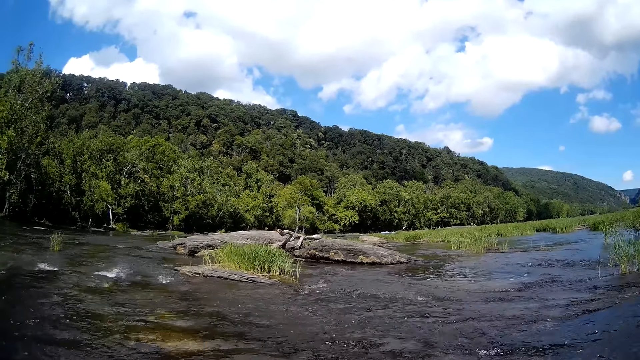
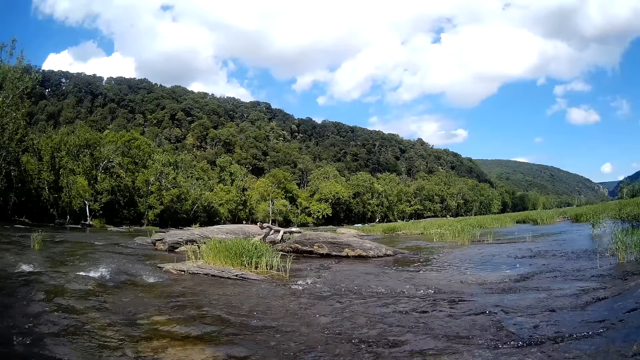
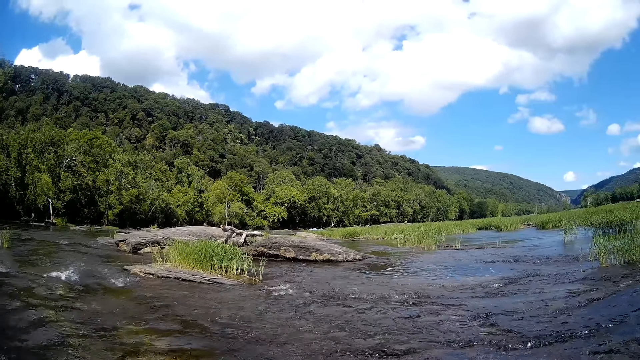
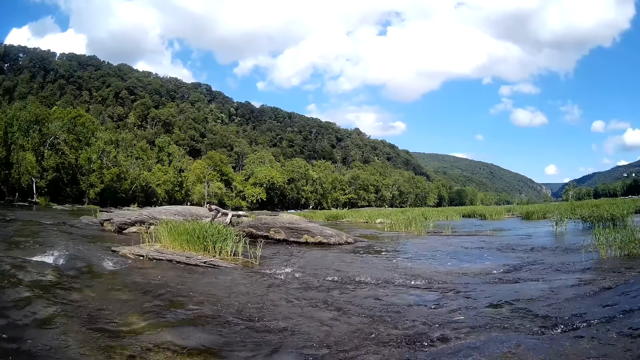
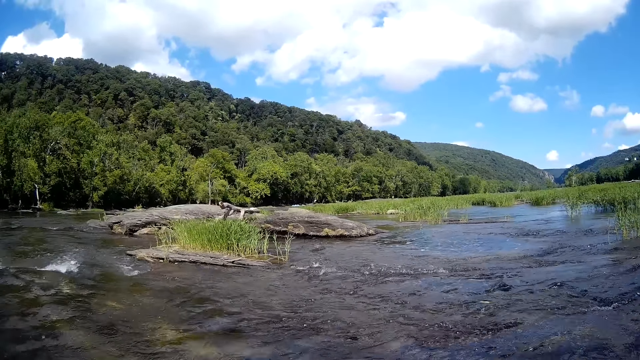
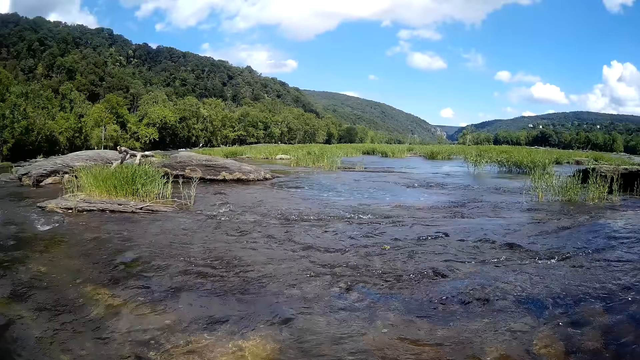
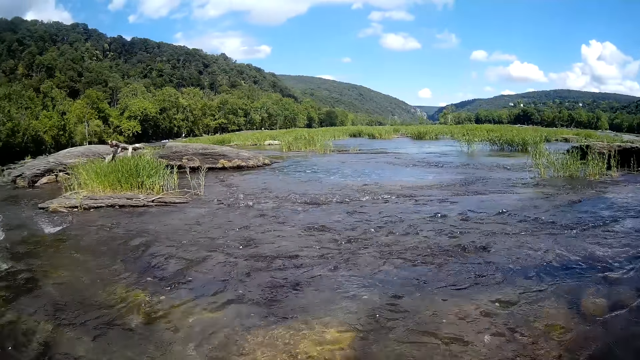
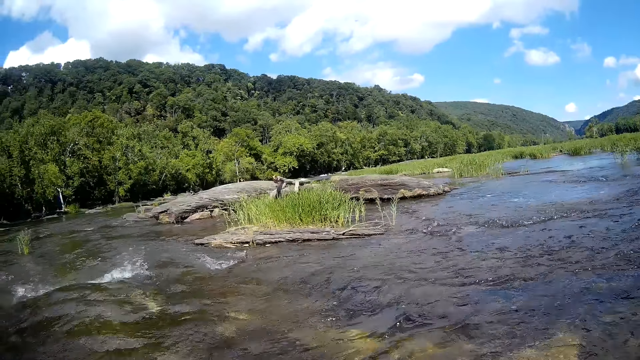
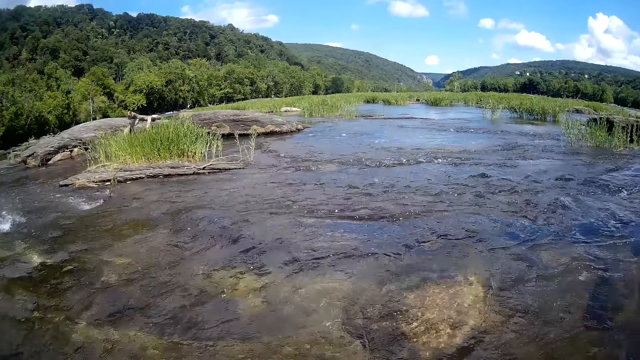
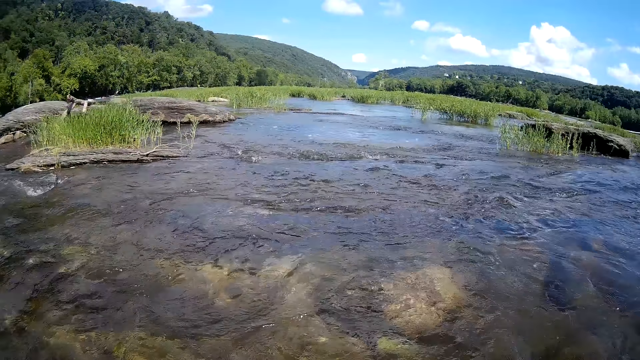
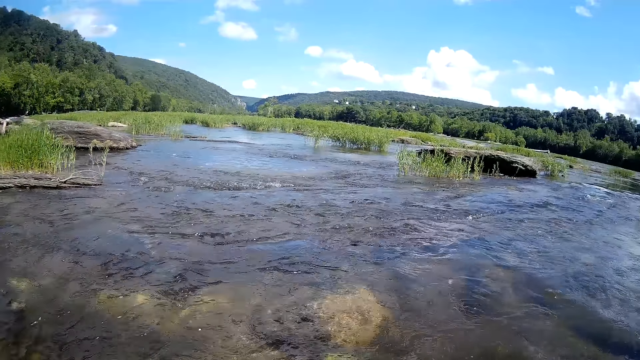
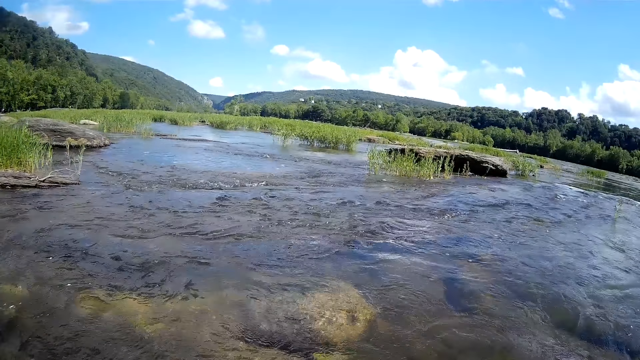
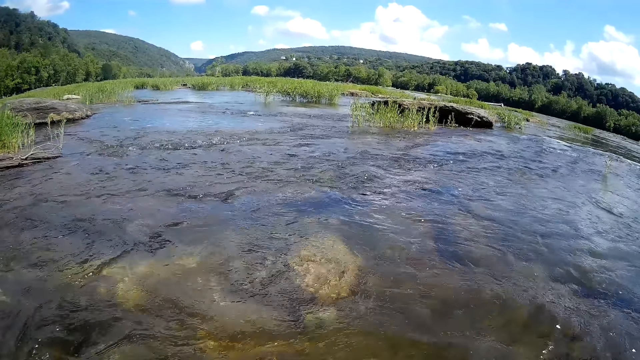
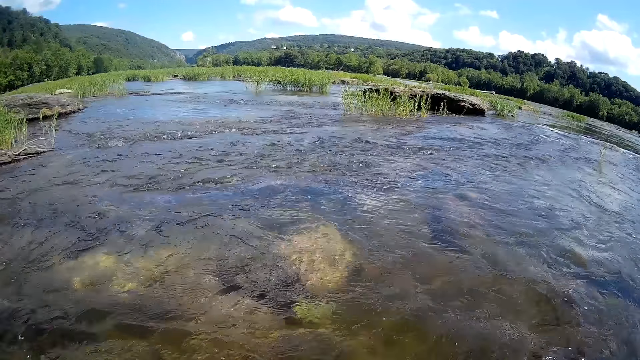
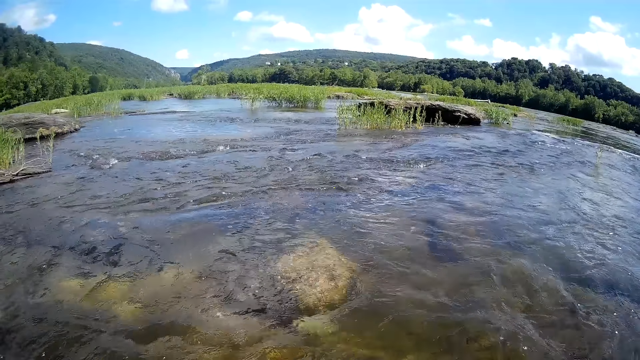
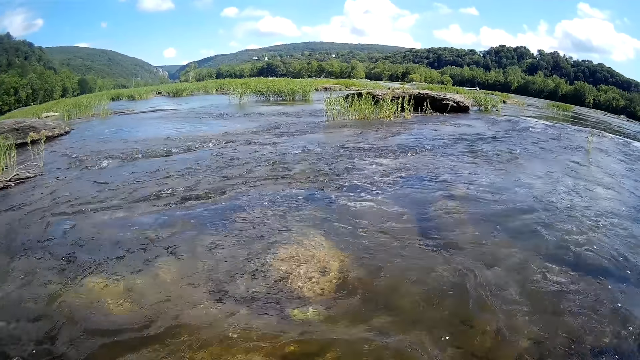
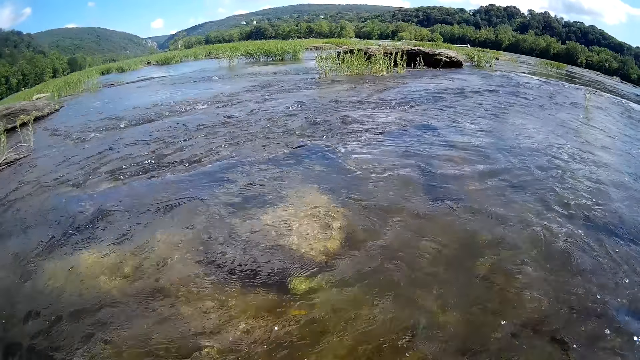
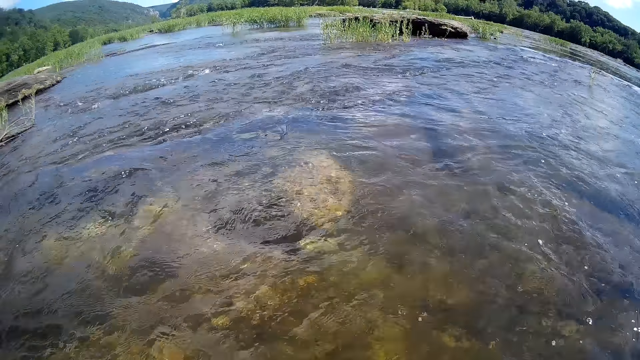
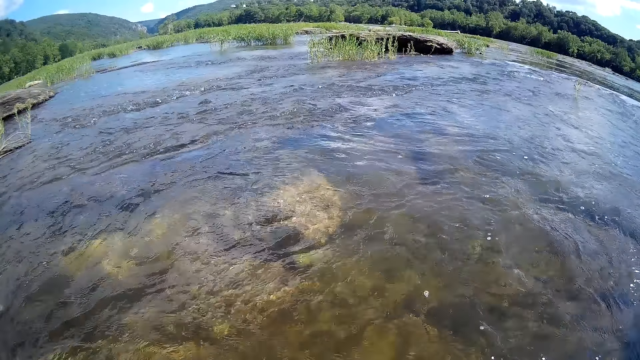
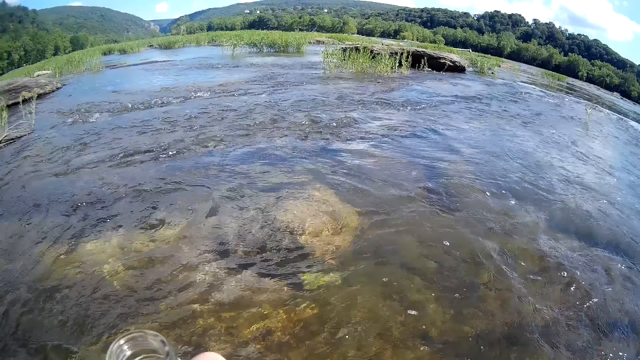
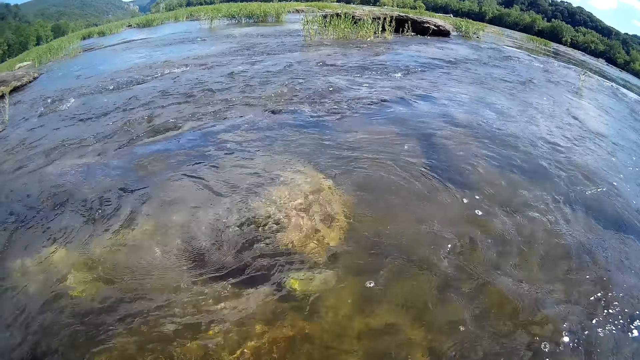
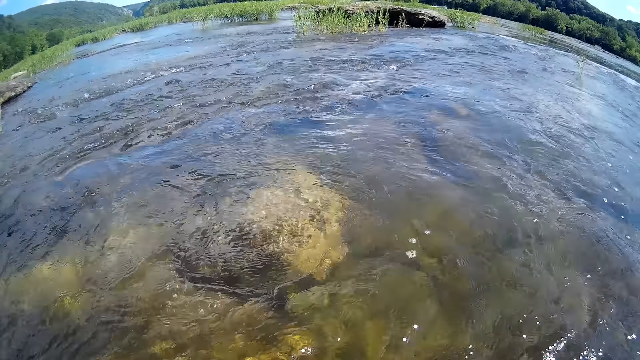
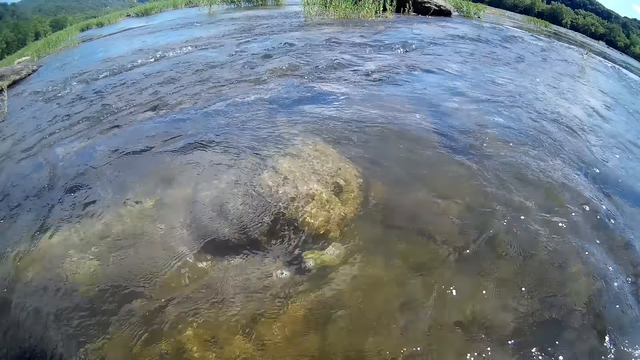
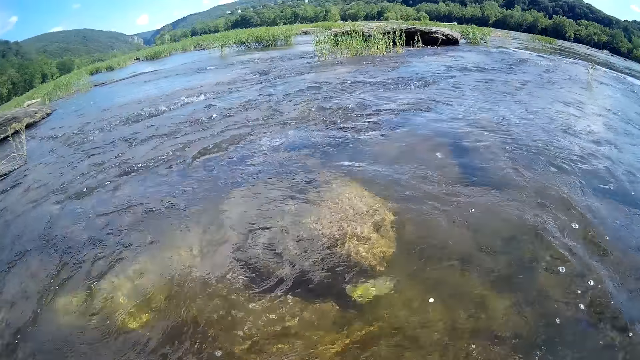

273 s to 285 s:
The camera wearer talks to a man.

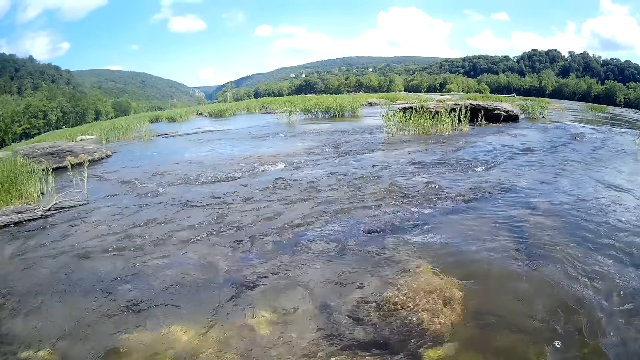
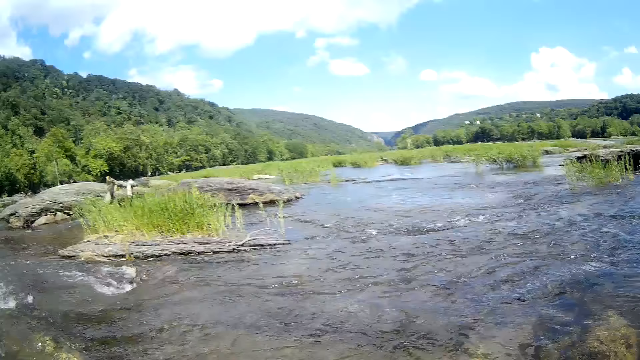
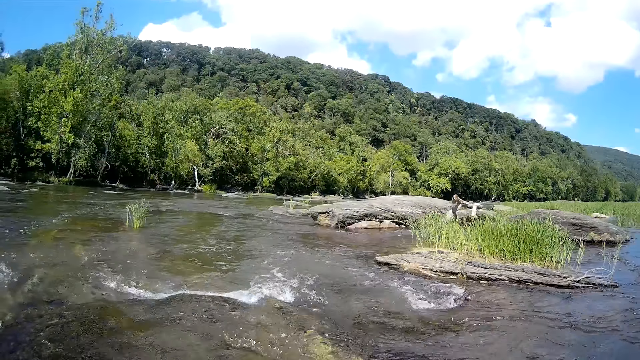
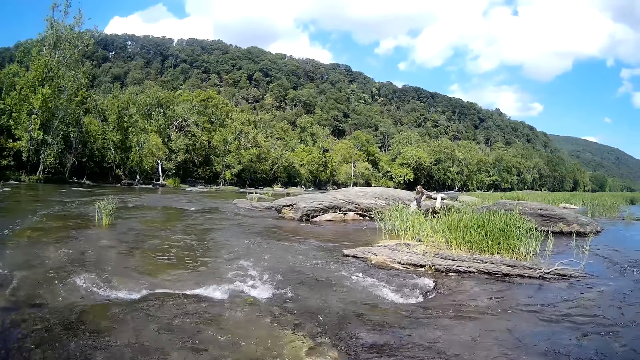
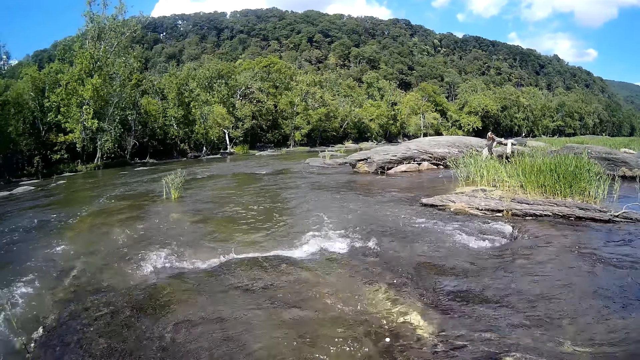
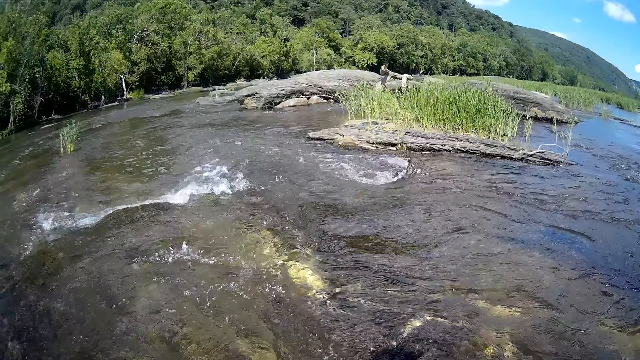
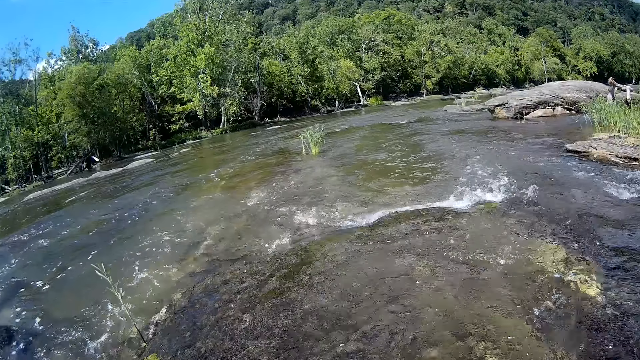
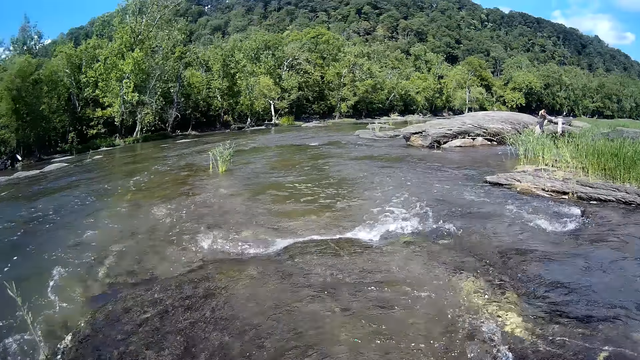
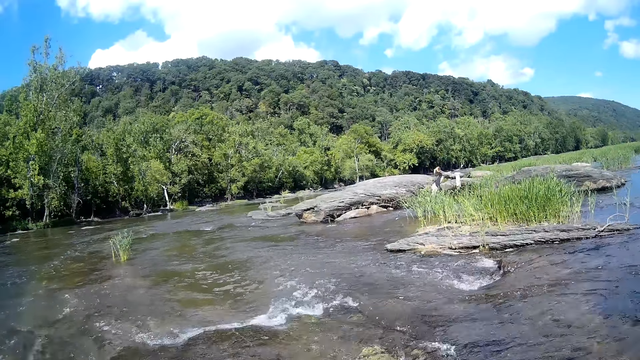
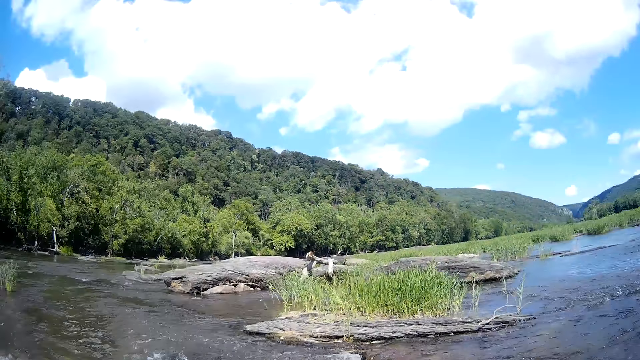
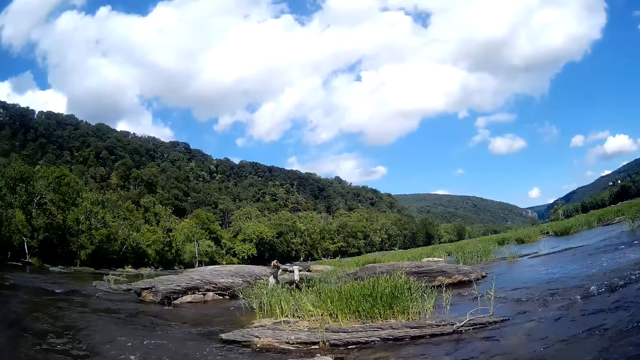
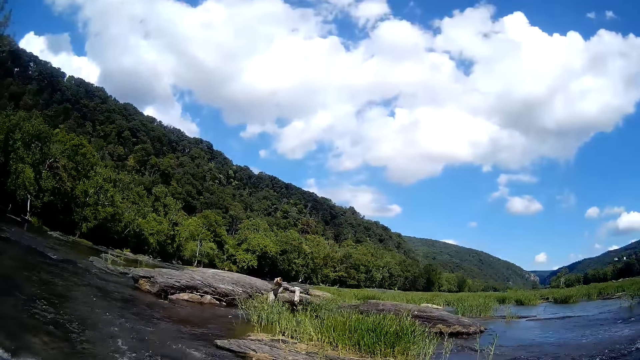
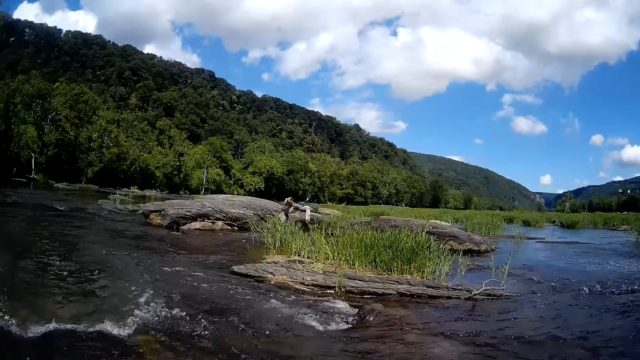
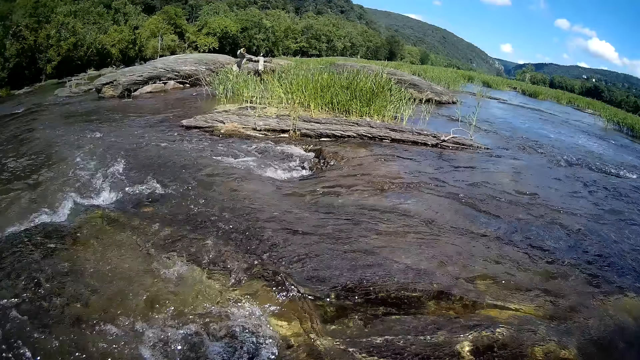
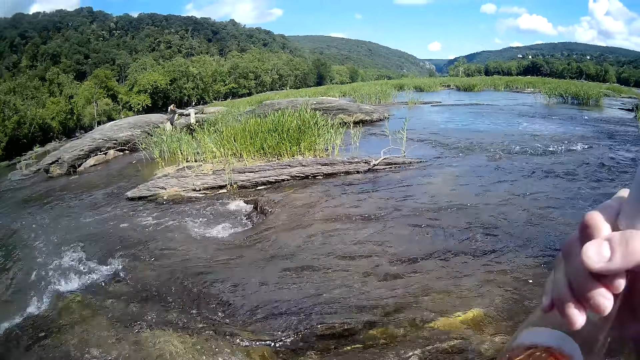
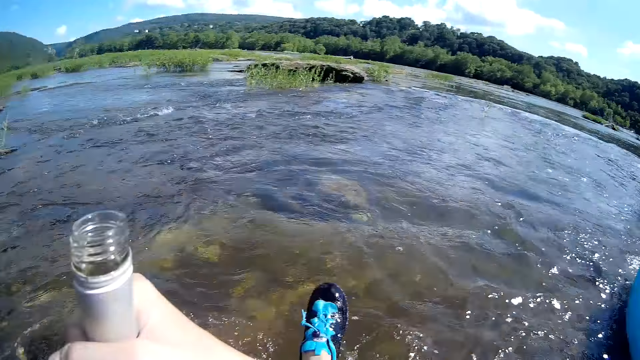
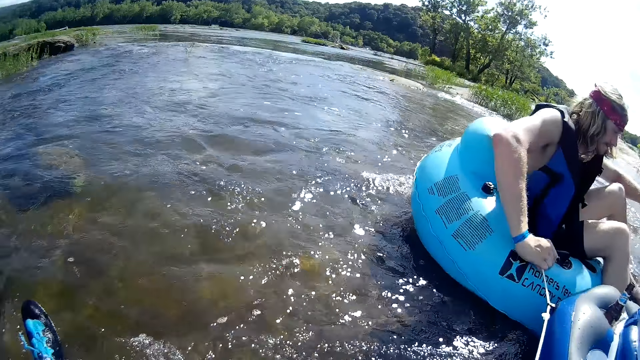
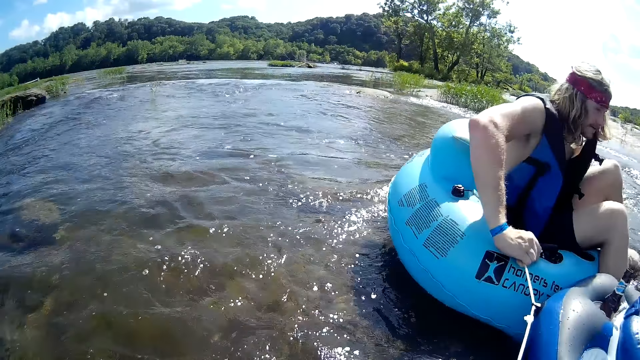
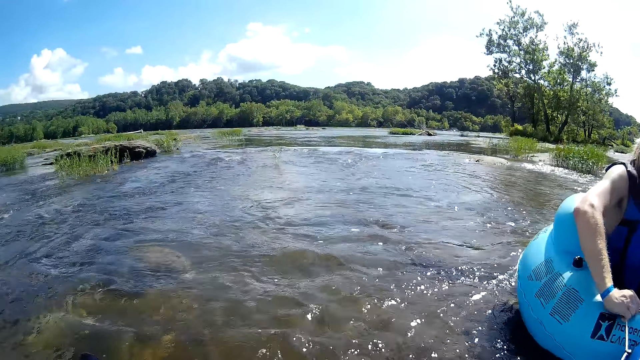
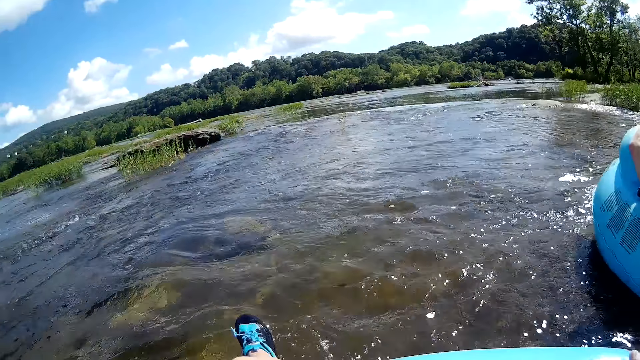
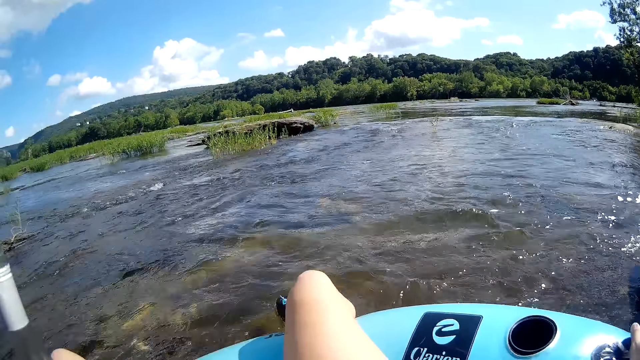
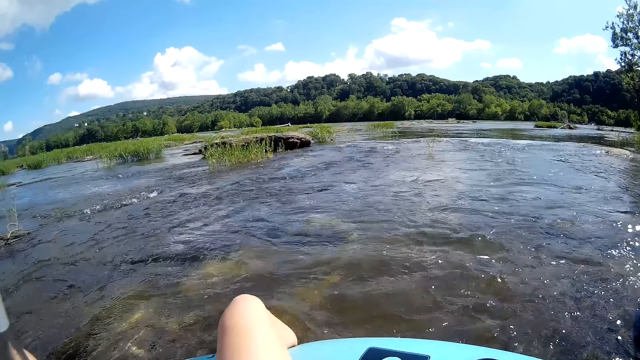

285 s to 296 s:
The camera wearer holds a bottle. A man sits in a floater on the river.
